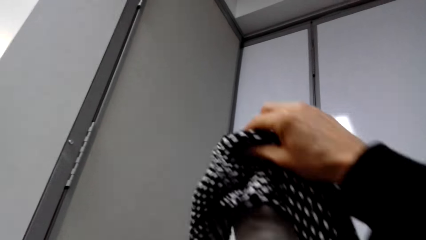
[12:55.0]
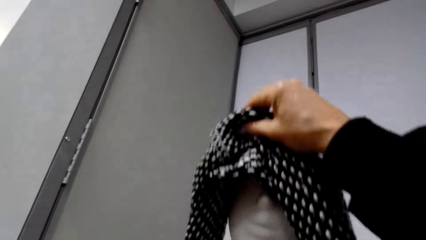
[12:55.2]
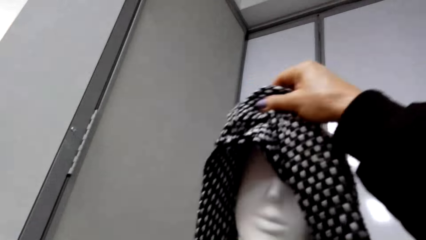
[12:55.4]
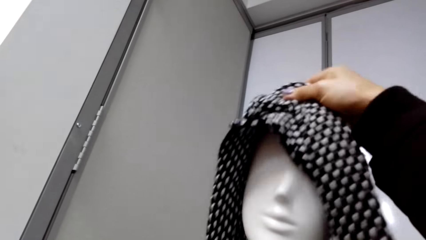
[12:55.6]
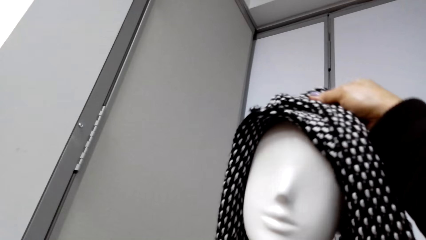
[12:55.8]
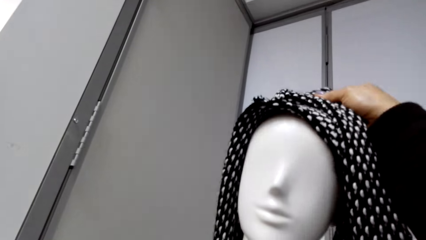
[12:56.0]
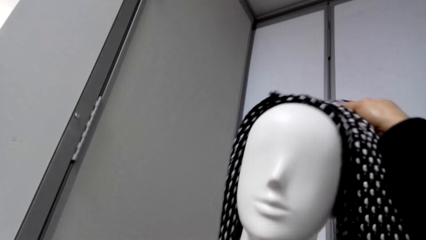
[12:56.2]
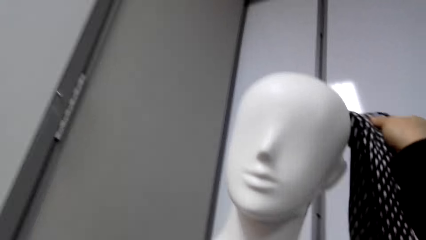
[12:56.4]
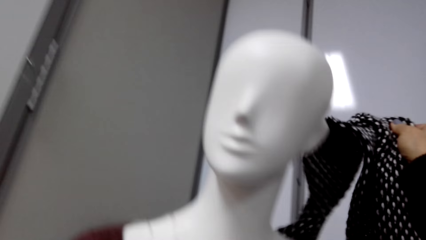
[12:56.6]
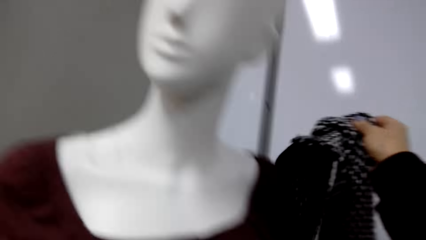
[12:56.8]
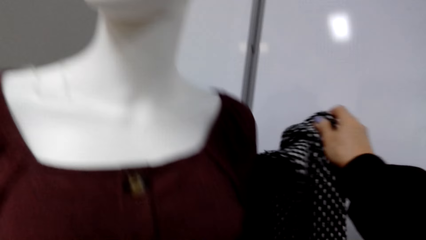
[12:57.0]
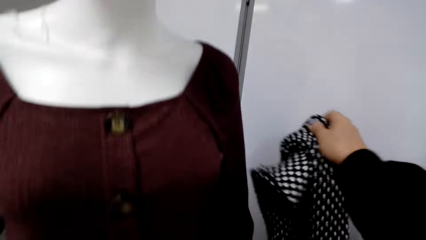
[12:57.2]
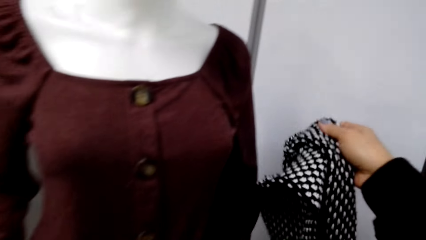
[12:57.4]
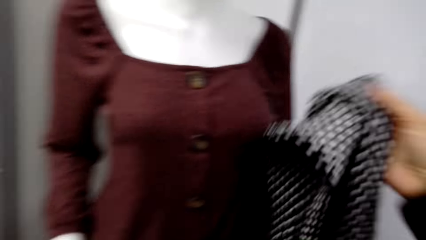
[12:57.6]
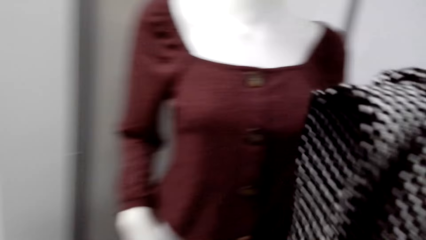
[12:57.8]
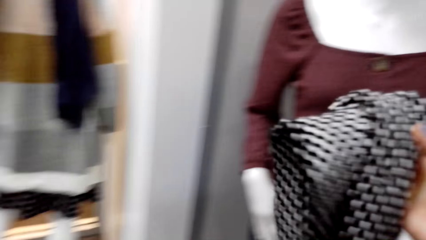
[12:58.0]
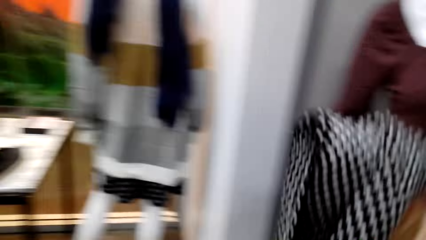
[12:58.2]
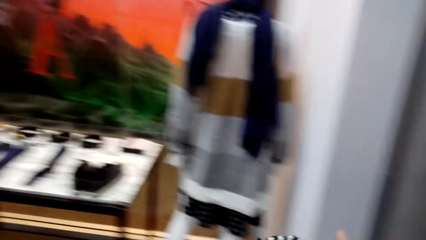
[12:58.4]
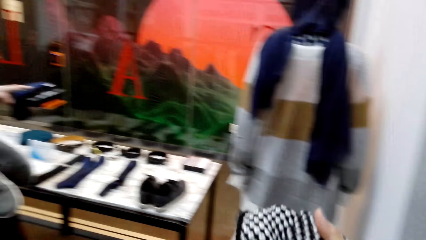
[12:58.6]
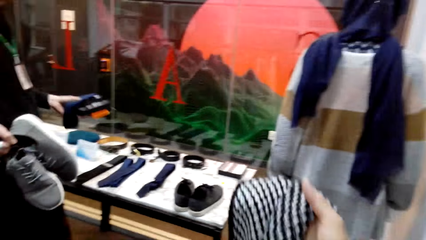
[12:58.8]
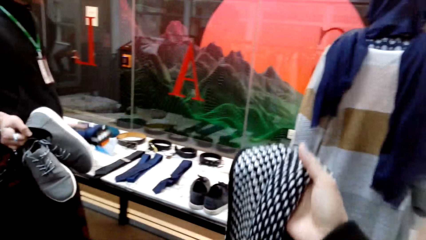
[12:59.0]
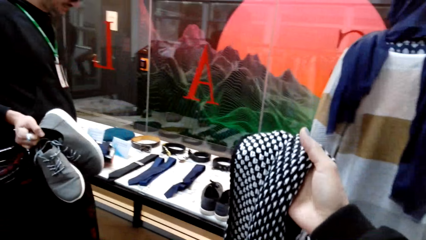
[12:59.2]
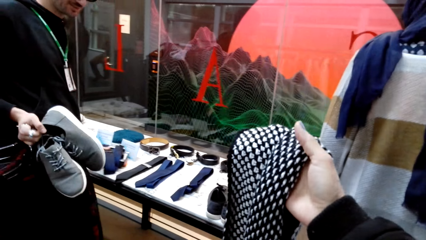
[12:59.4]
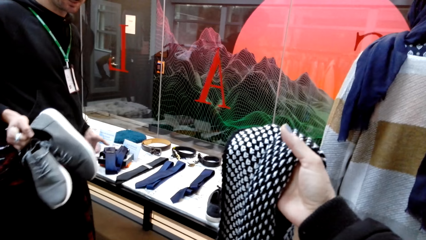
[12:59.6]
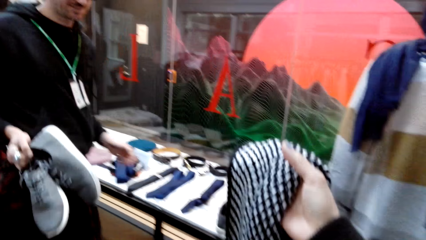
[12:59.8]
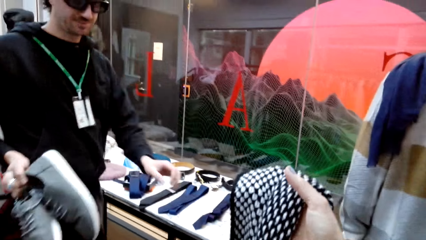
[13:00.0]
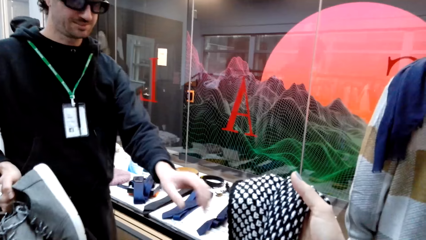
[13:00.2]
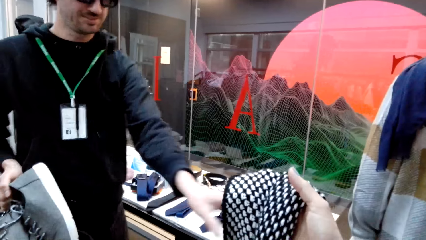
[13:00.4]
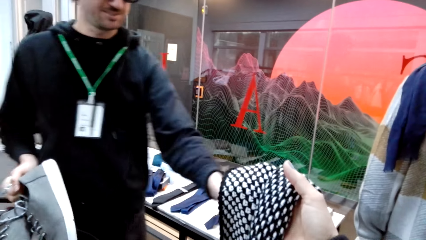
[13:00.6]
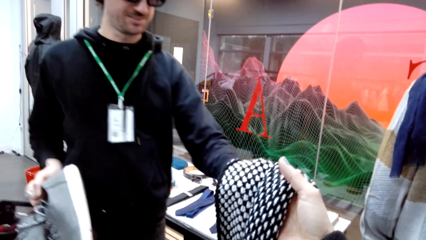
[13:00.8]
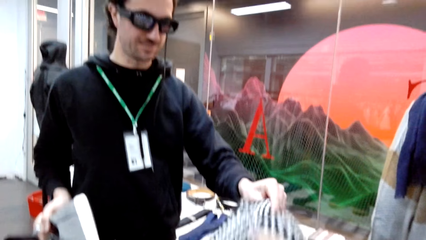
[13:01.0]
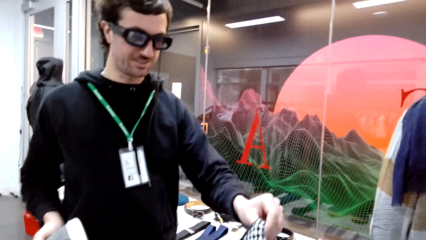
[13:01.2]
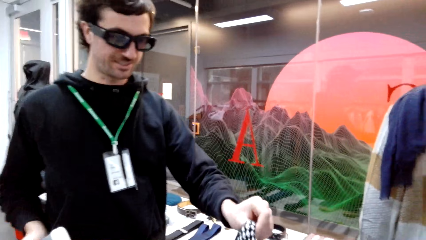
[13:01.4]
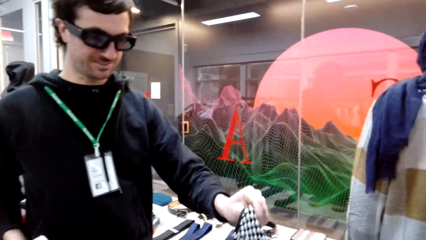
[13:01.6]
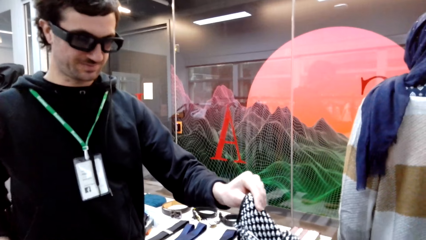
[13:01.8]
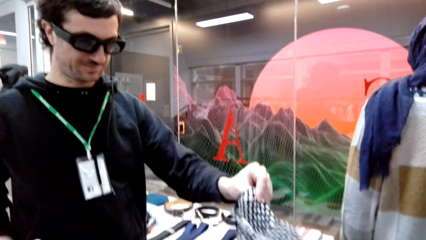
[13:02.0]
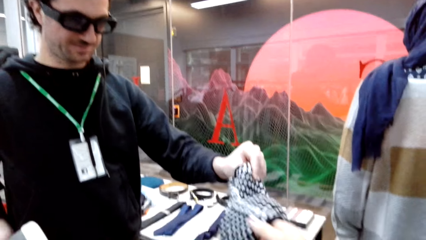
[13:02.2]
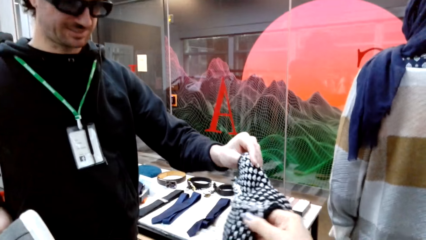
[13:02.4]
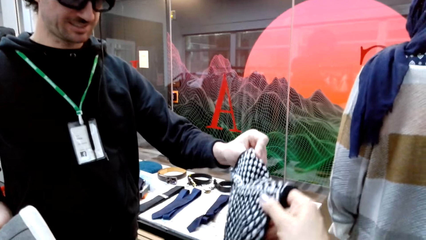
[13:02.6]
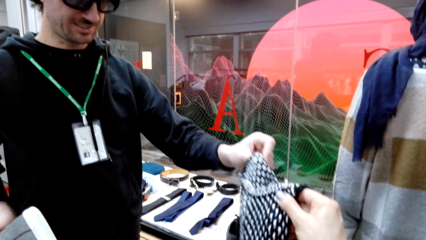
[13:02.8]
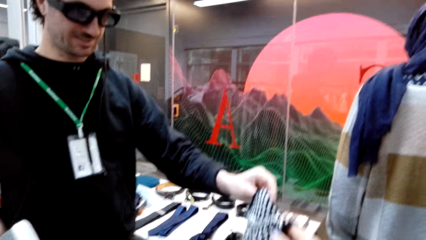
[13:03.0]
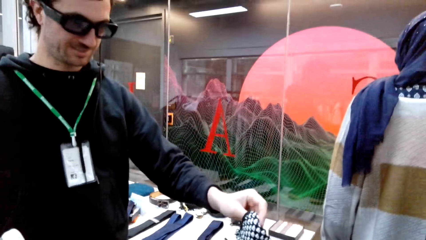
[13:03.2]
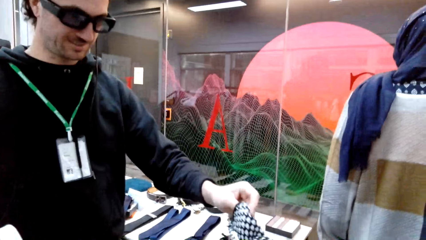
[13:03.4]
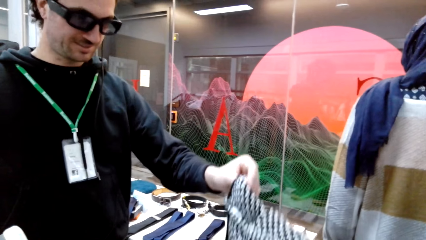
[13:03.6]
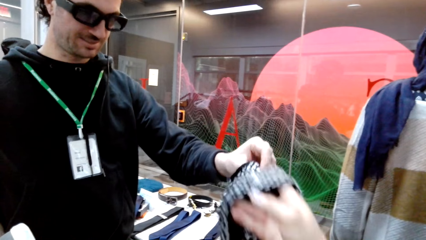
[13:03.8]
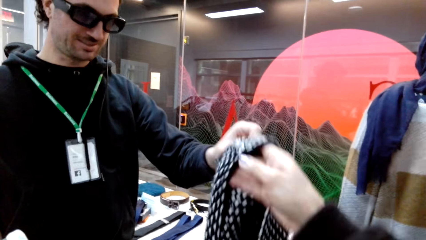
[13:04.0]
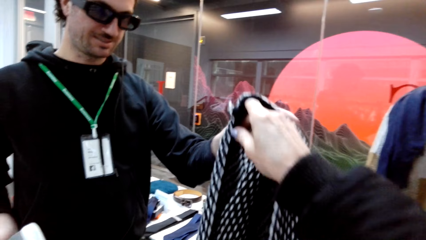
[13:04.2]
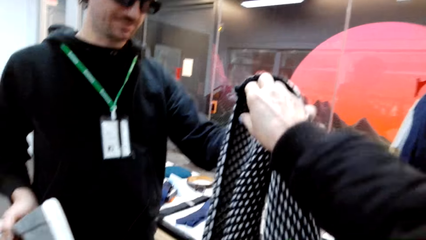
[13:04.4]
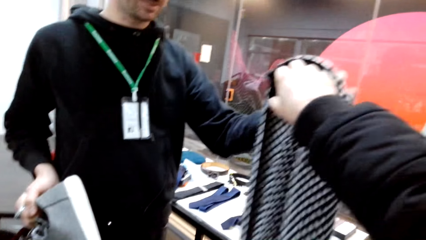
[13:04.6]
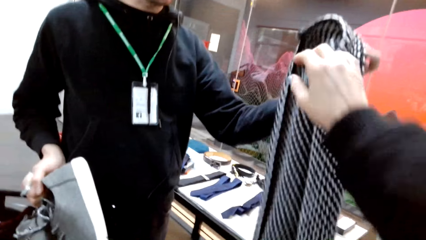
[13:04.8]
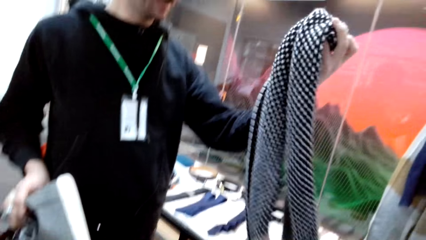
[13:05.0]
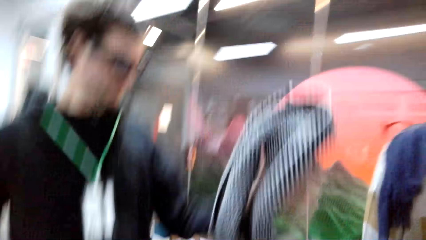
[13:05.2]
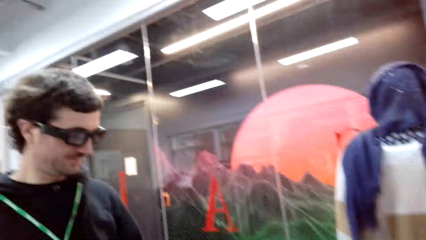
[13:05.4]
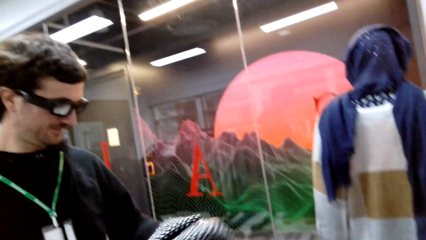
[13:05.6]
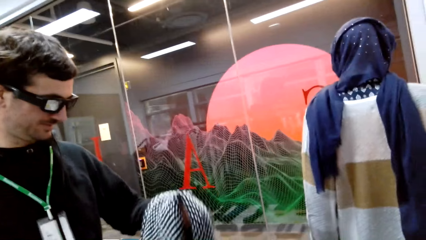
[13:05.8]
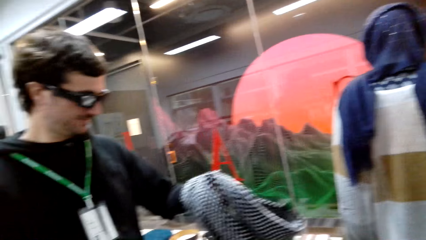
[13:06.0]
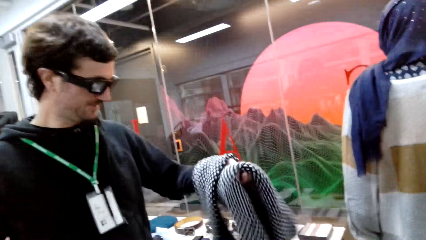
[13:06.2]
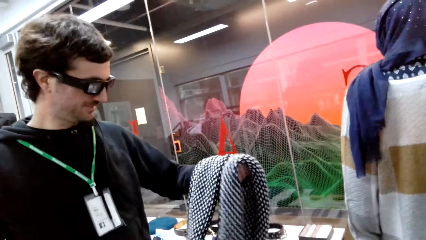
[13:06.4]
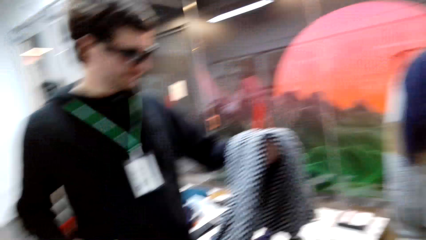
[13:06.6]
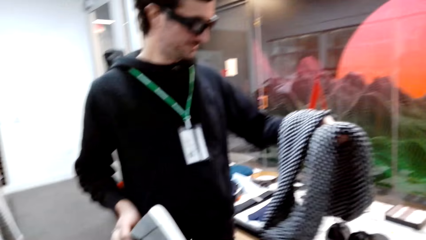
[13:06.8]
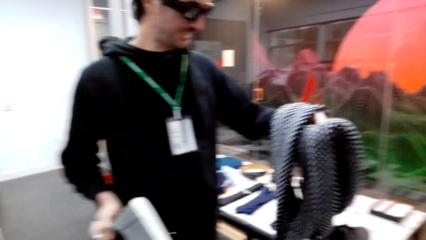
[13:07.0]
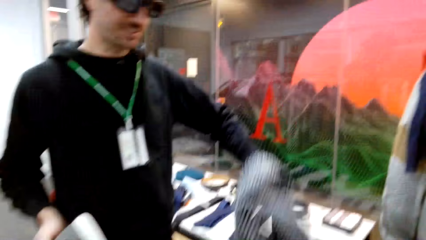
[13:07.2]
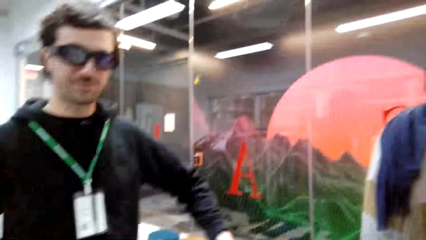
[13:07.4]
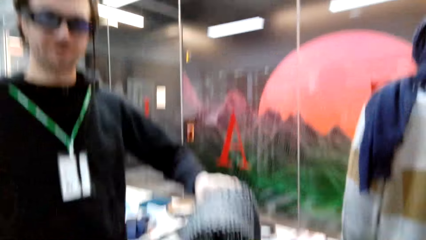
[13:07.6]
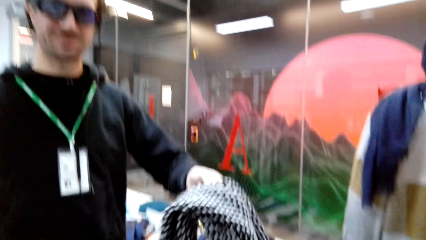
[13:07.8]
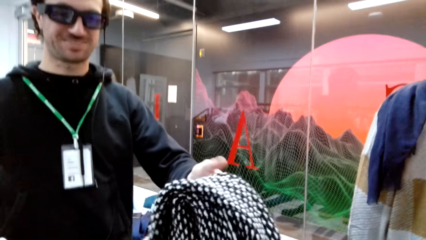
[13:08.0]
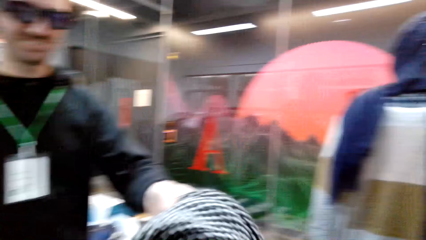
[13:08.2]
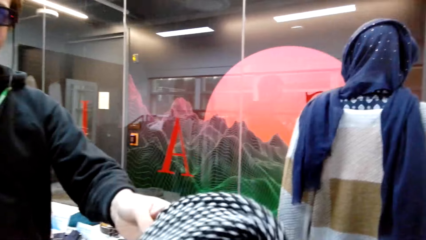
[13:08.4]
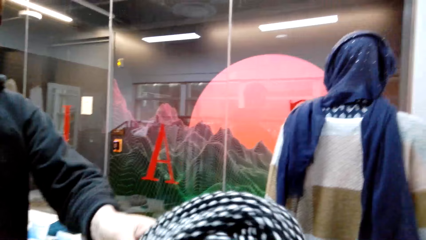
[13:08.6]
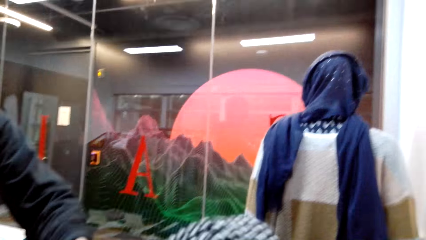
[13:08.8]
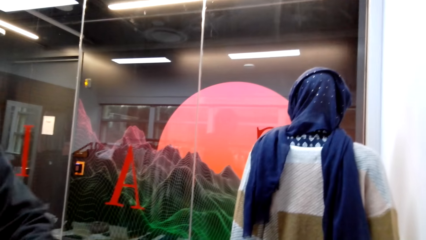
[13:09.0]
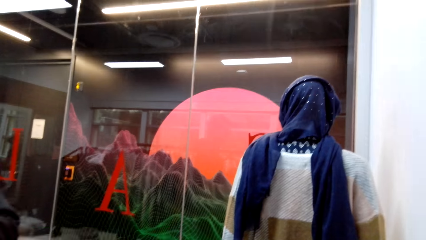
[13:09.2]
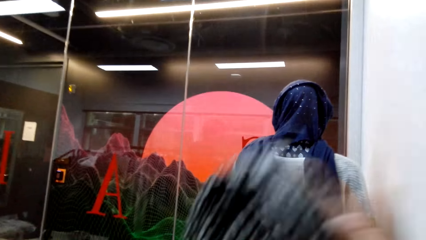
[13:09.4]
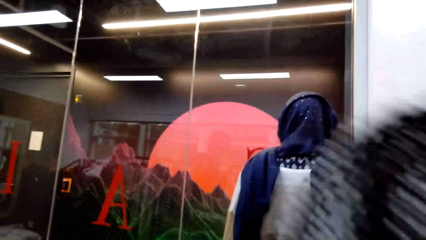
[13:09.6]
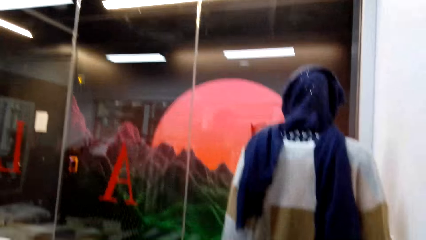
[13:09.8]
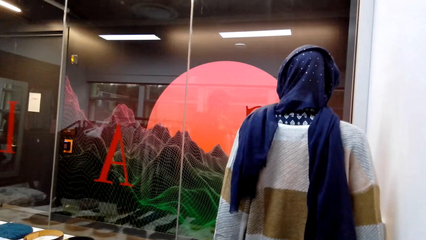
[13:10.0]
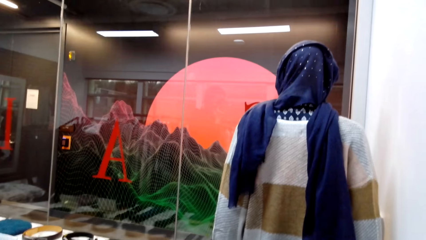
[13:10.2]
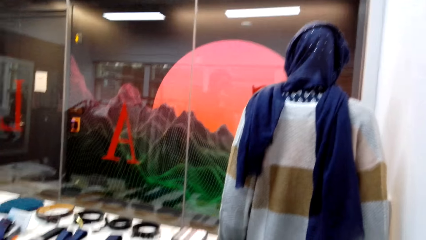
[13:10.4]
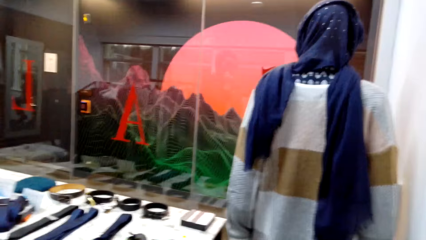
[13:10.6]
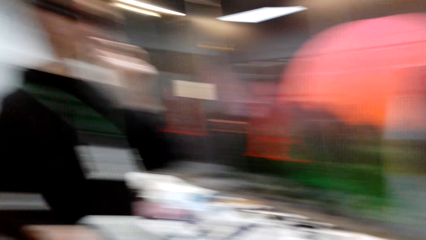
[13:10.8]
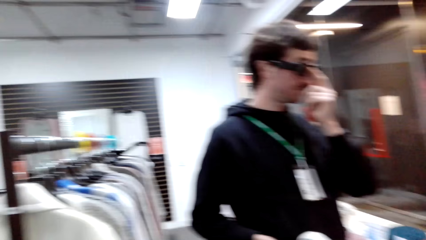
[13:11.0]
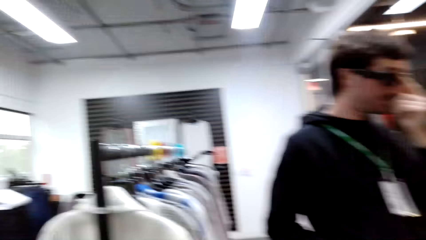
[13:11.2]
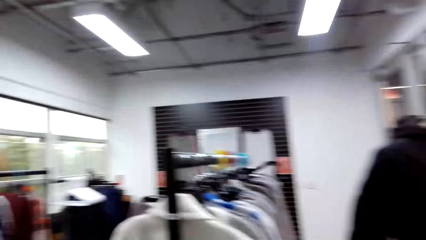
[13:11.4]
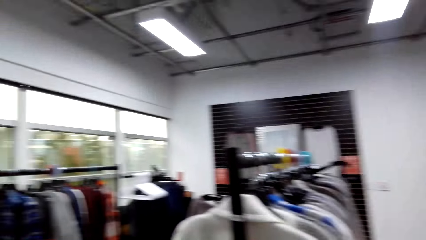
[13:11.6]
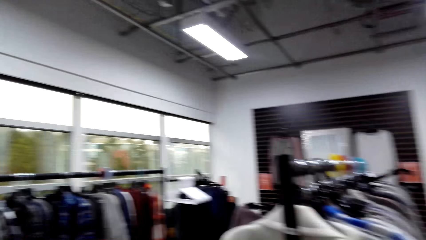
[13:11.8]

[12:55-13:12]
The camera wearer holds the scarf. A man puts the ties down and places down the box. The man touches the scarf. The man takes the scarf from the camera wearer. The camera wearer hands the scarf to the man. The man interacts with the camera wearer. The man gives the camera wearer the scarf. The camera wearer takes the scarf and looks around.
